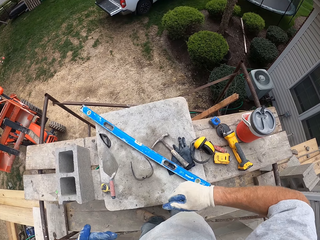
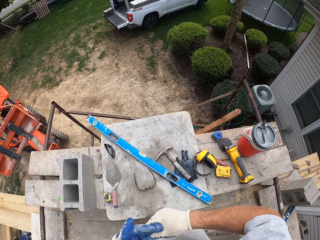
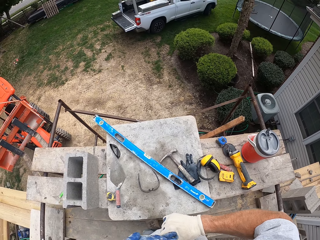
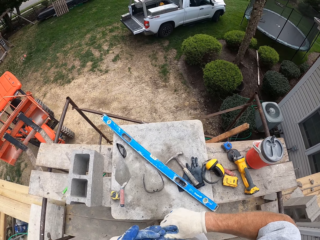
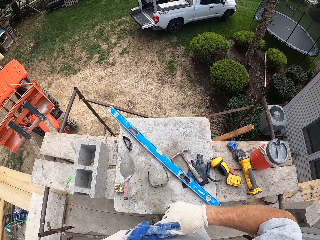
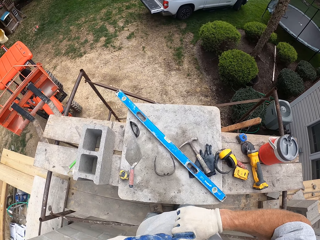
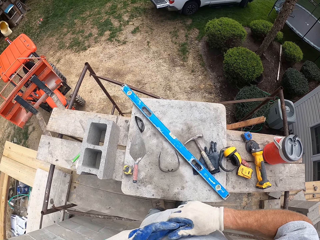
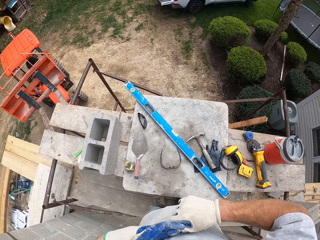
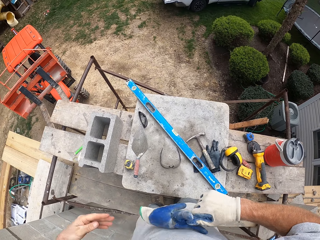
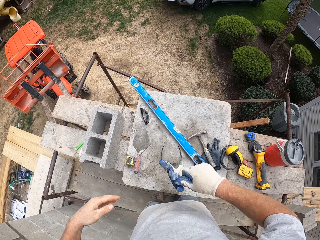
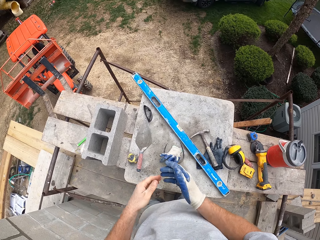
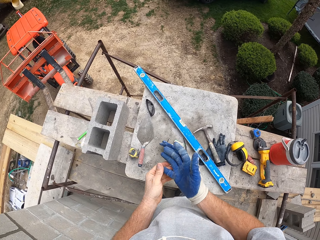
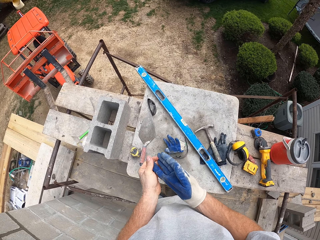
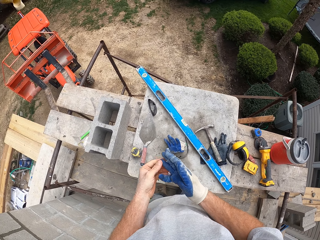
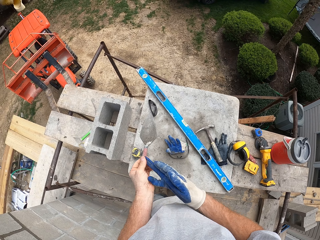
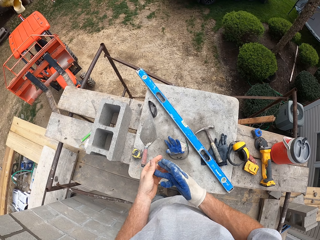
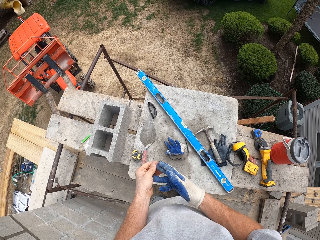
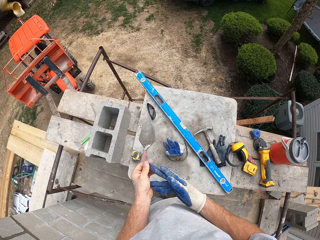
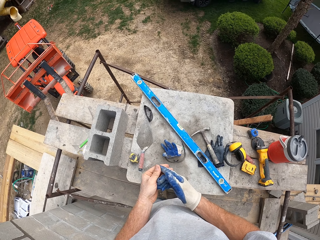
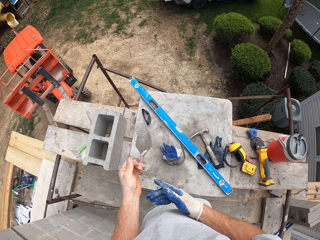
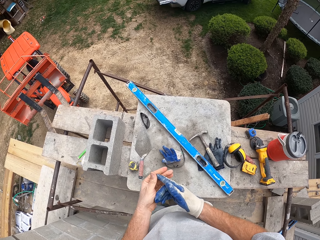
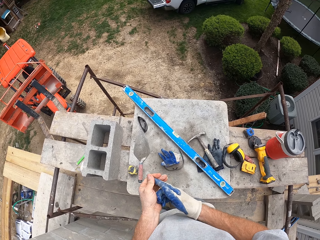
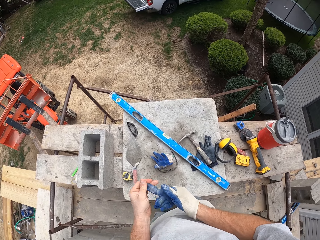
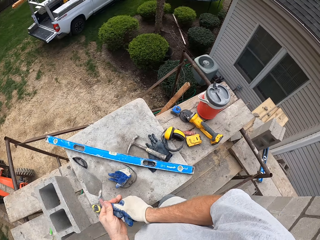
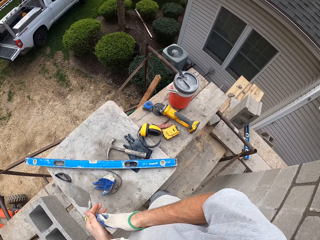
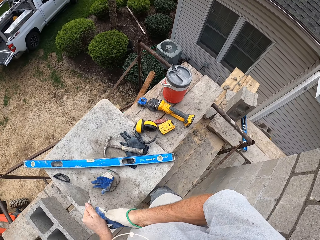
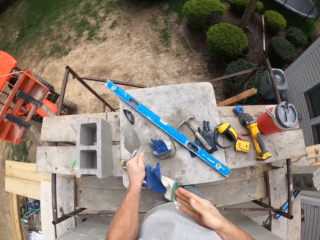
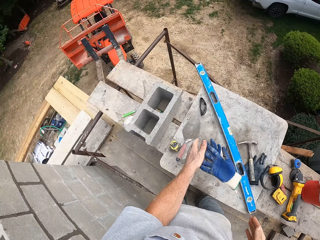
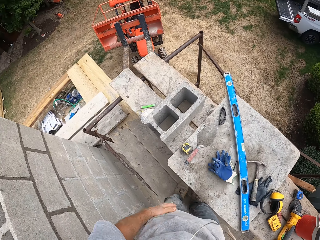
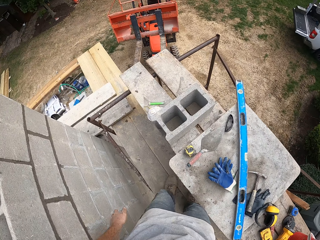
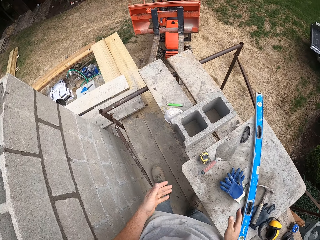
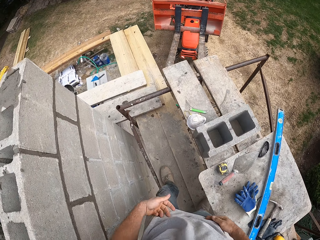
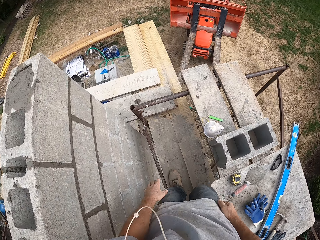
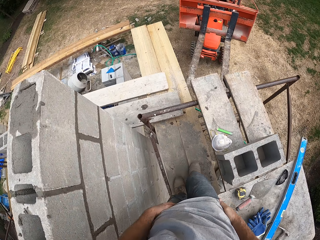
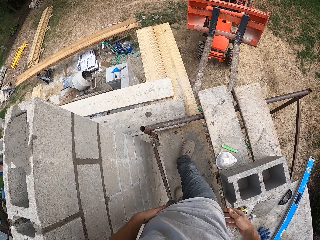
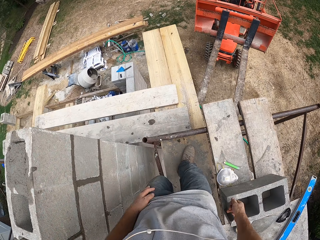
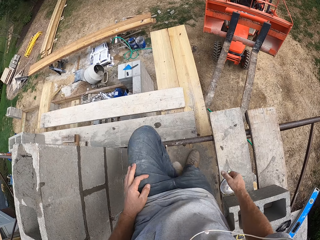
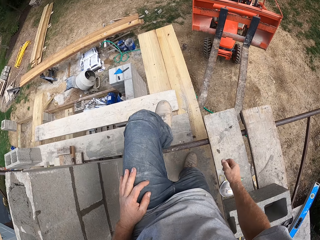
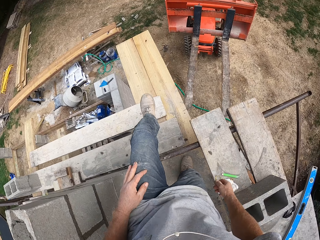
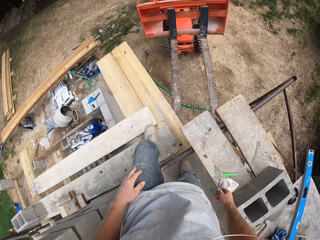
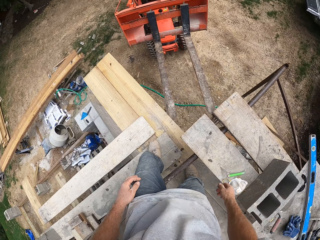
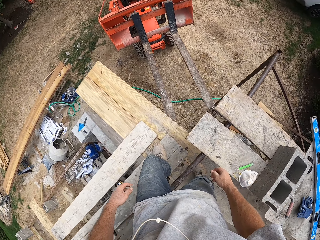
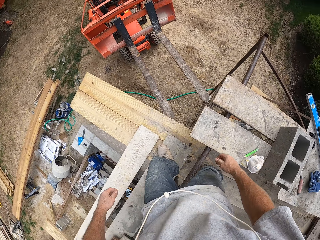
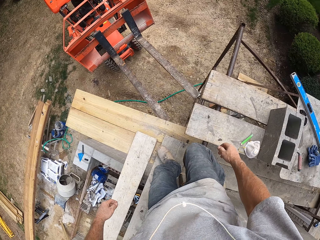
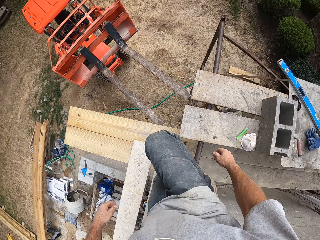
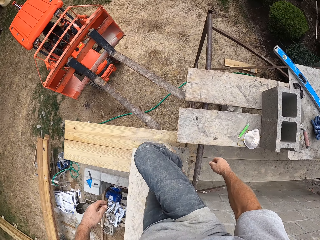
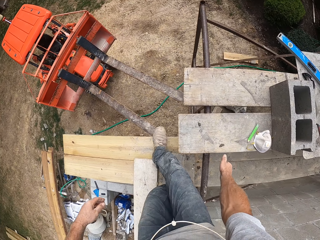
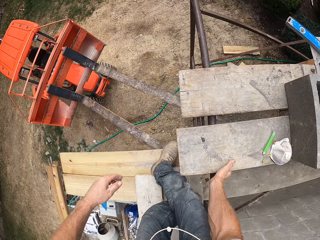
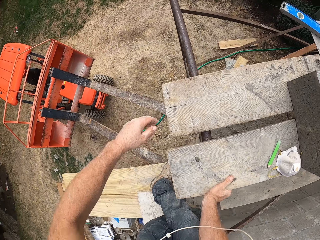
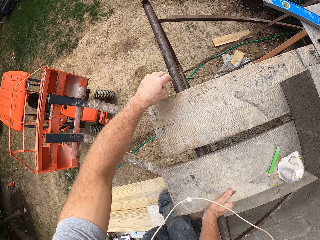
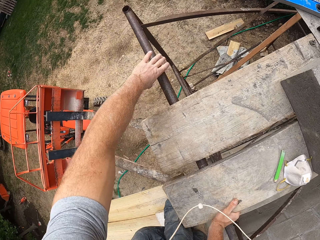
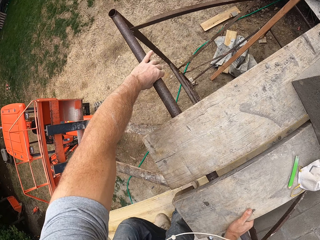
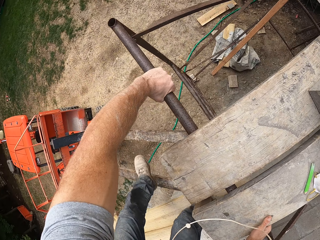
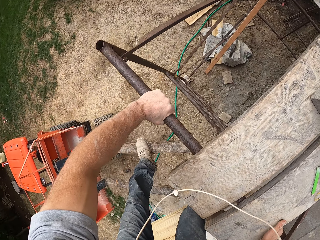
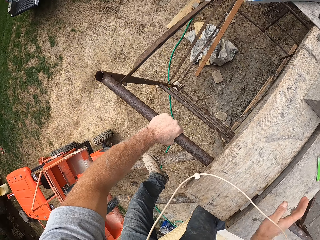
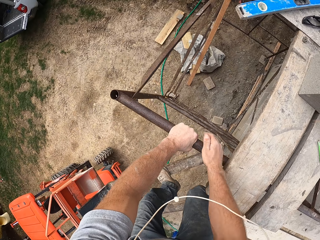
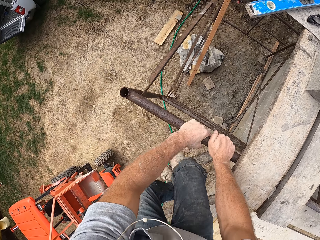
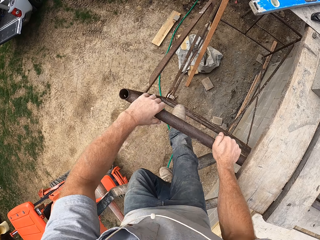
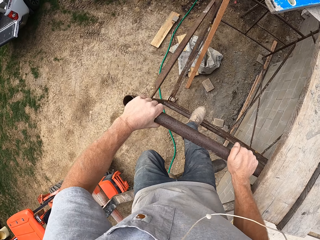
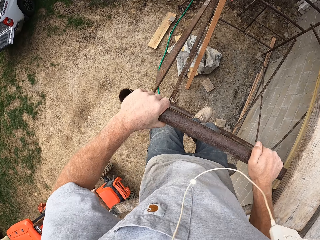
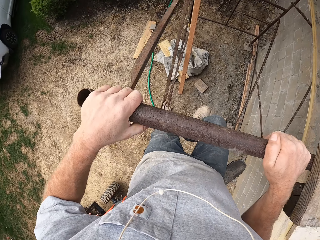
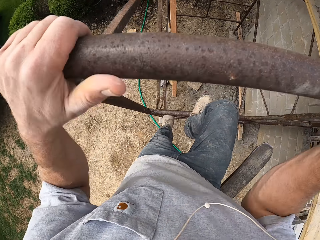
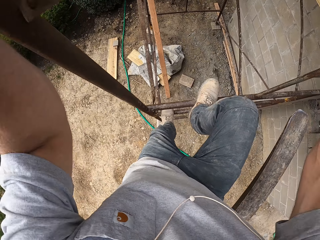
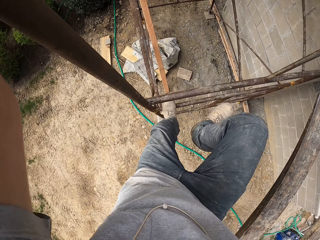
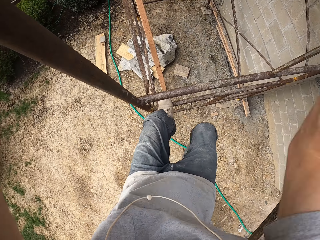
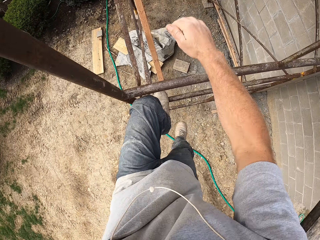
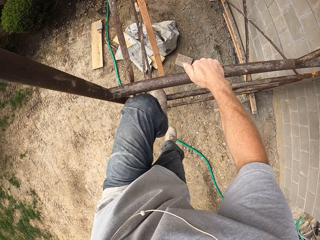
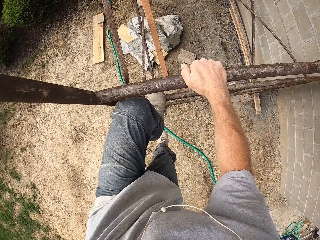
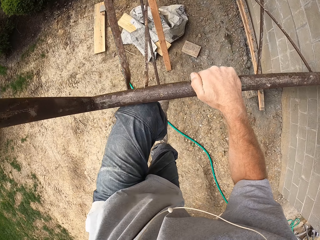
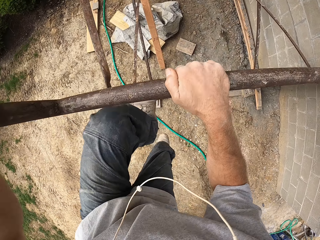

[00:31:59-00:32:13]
The camera wearer removes the glove in his left hand. He throws the glove on the piece of wood. He removes the glove in his right hand. He throws the glove on the piece of wood. He walks on the wooden pieces. He climbs down the scaffold.

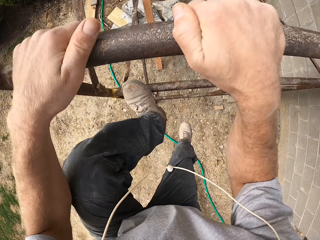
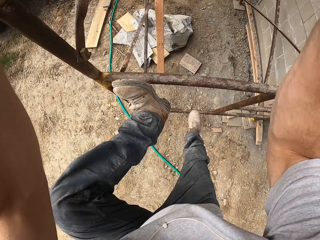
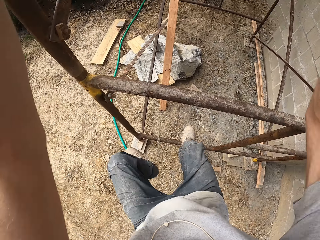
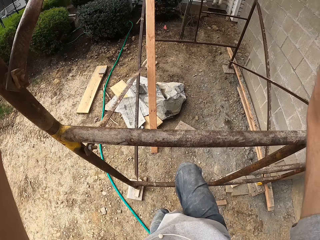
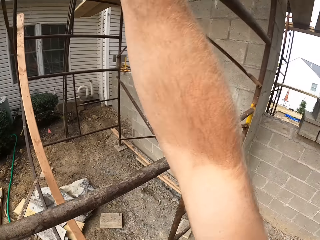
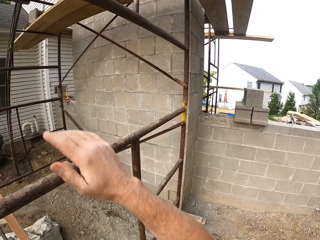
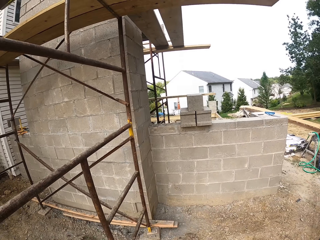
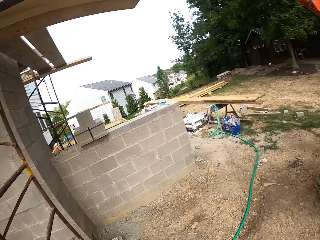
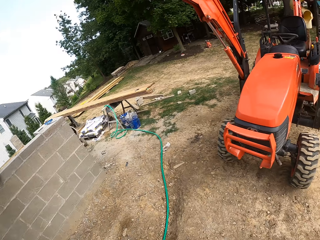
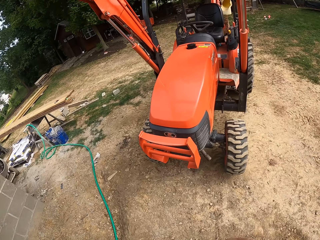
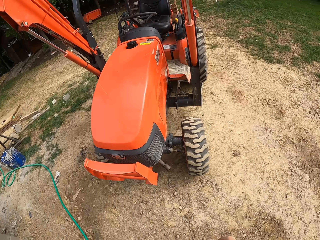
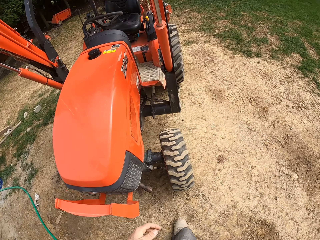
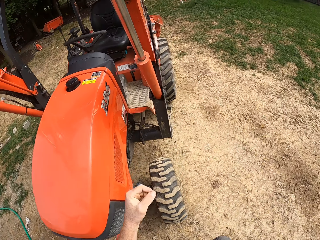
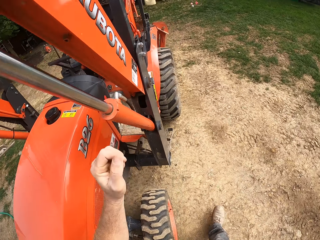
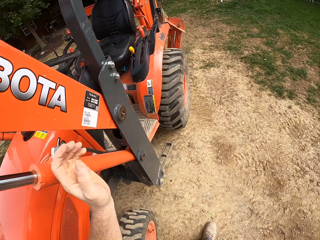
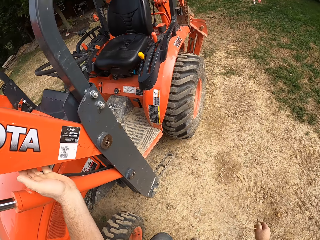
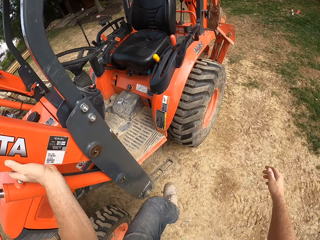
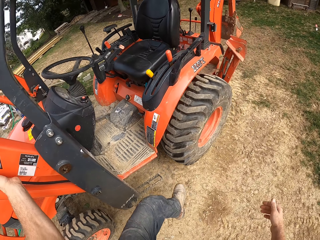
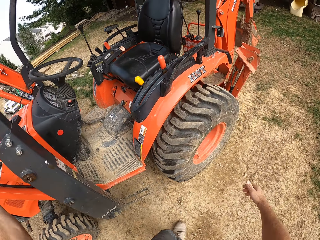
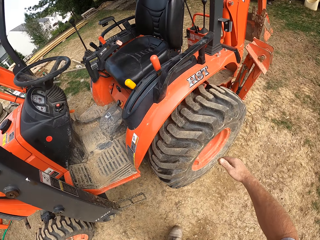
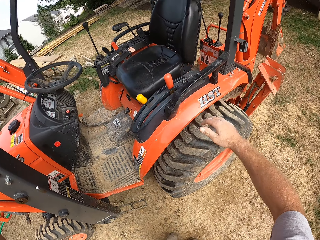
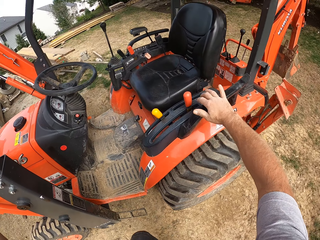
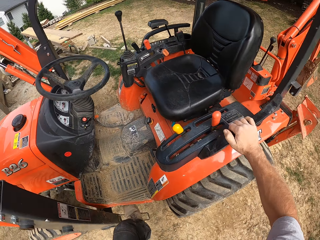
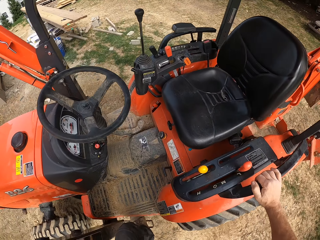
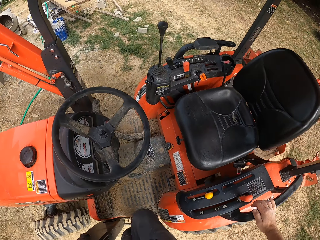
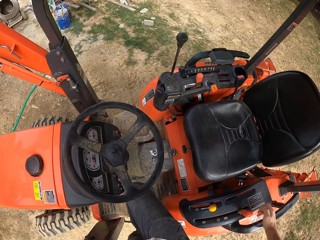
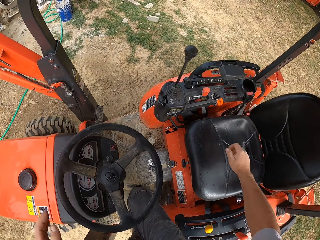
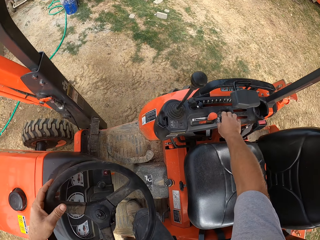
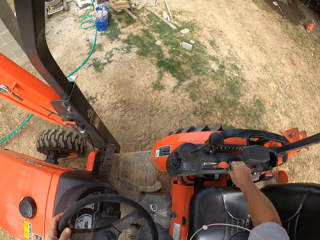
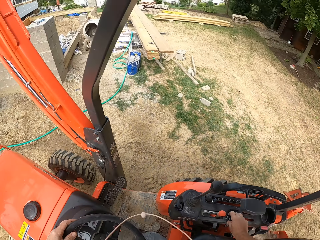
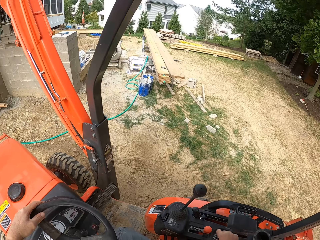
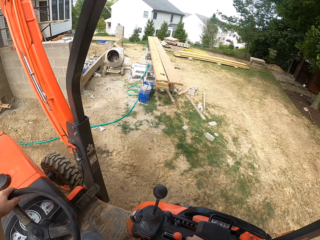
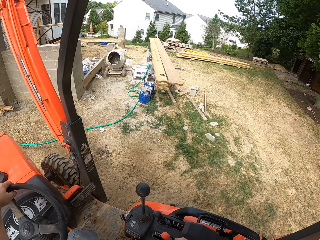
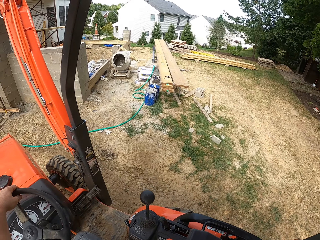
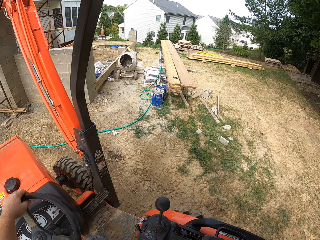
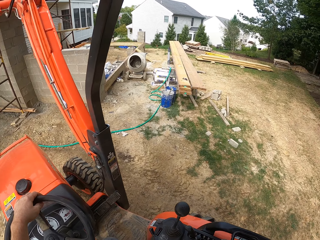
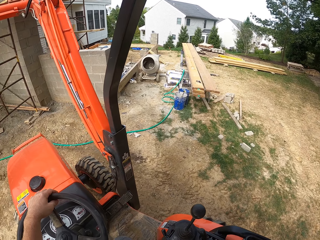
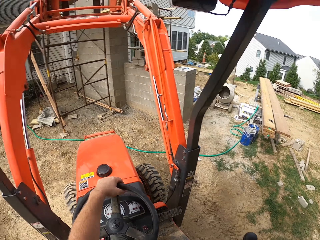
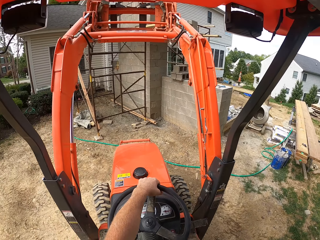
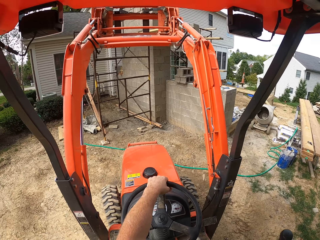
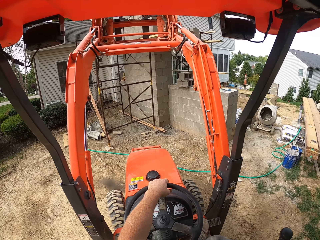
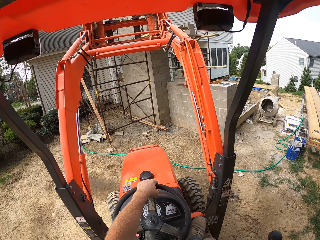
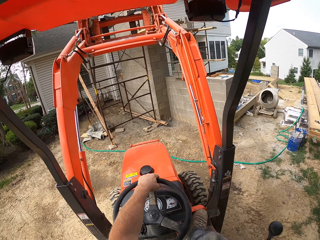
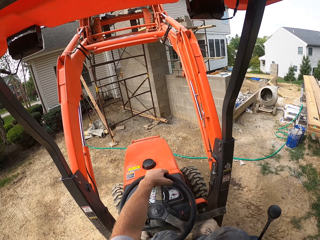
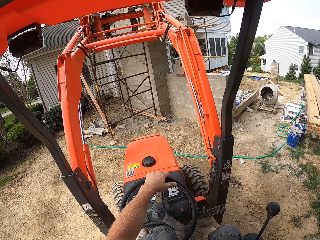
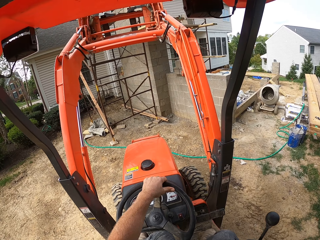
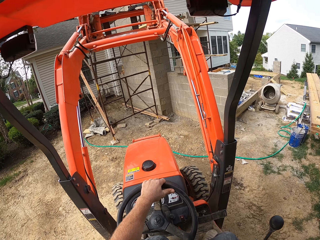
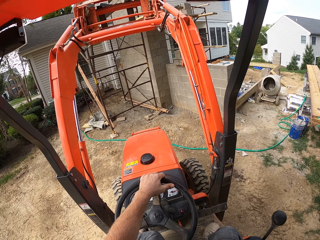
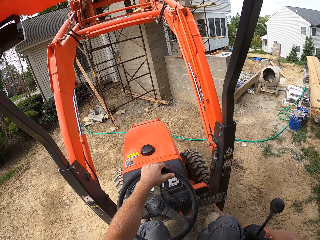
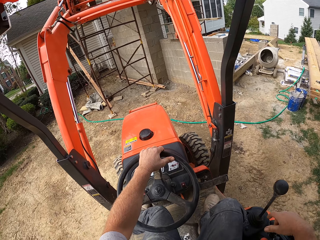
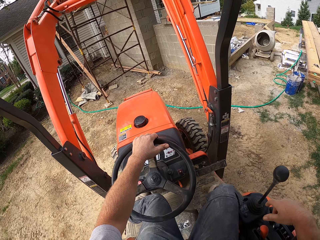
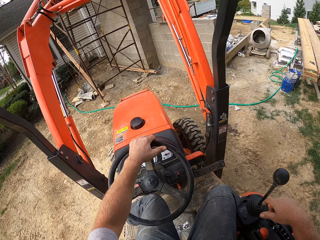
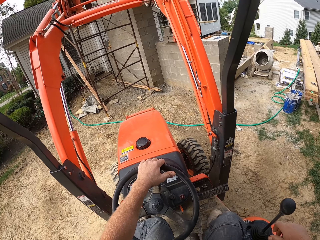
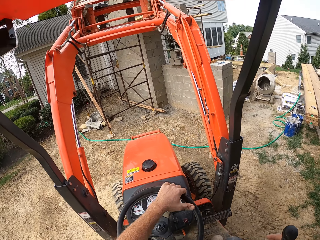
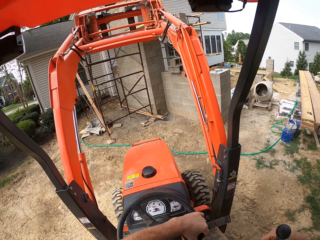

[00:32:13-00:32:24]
The camera wearer walks towards a forklift or tractor. They get into the forklift. They drive the tractor. They turn on the forklift.
